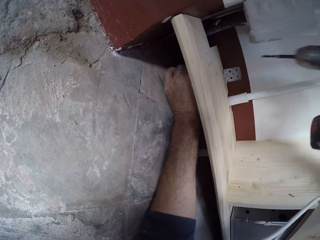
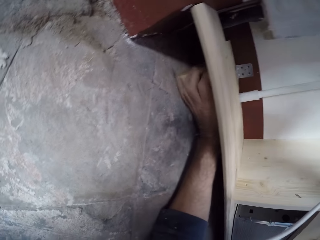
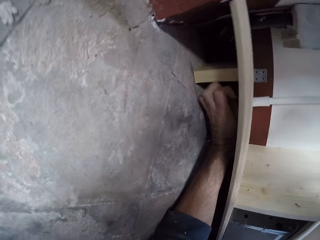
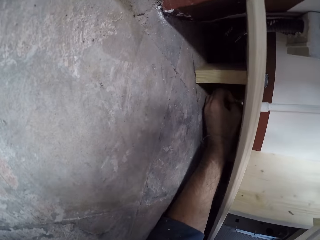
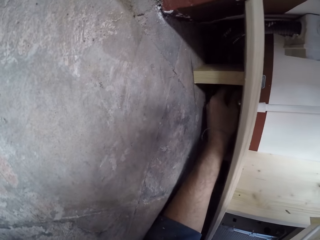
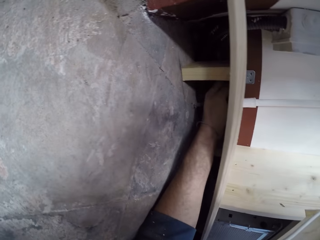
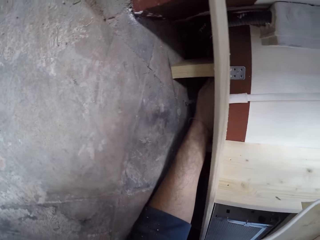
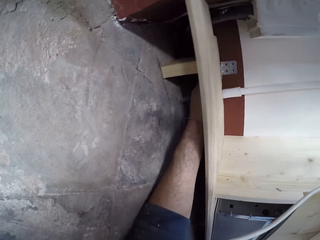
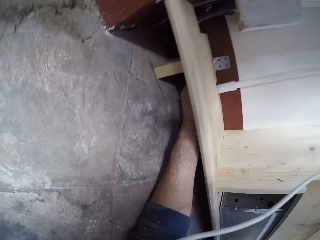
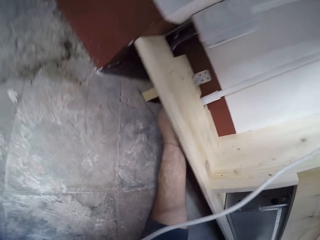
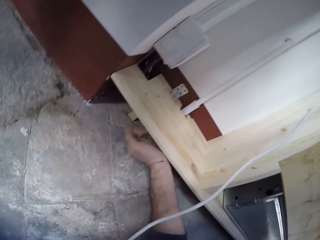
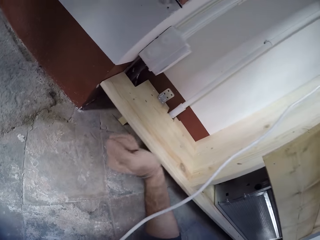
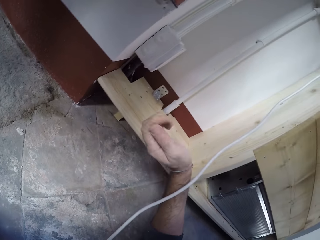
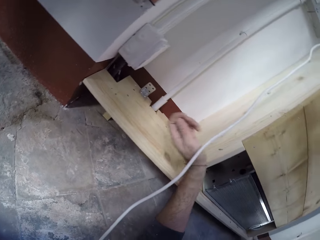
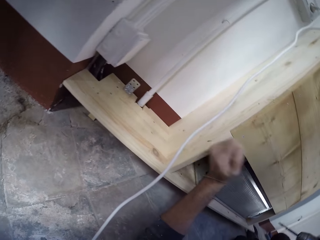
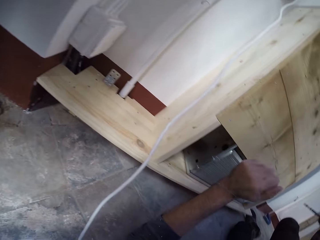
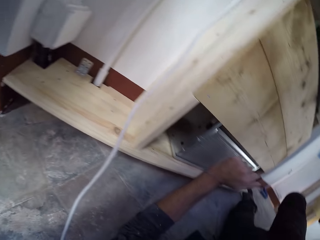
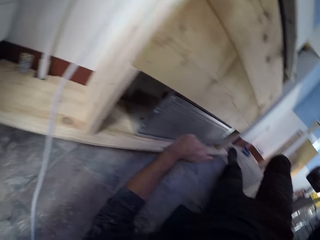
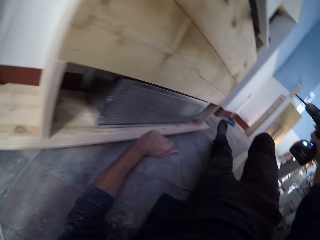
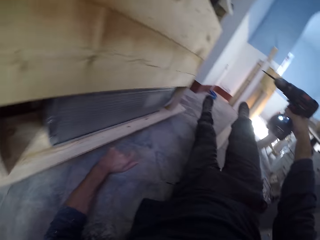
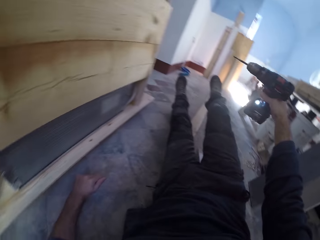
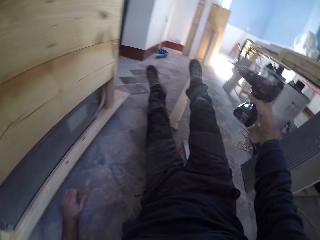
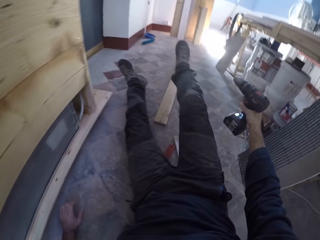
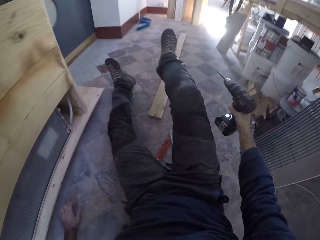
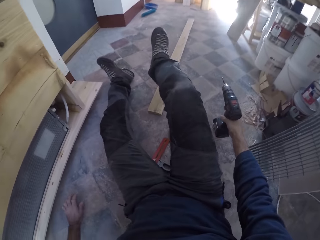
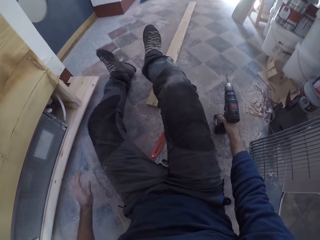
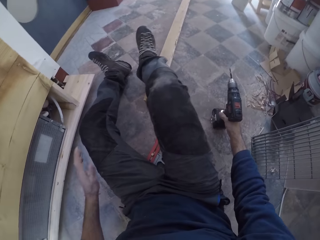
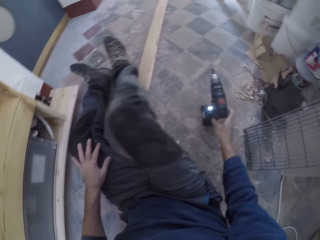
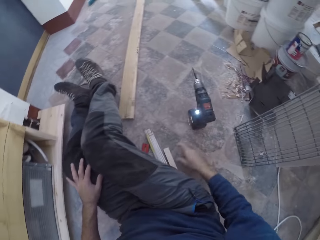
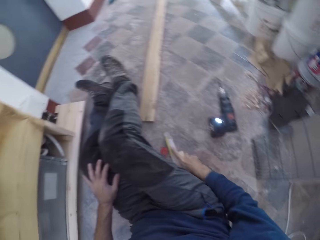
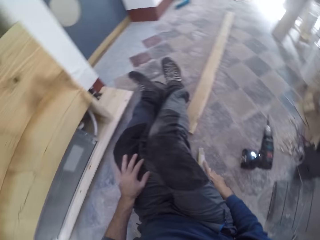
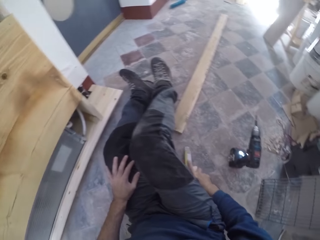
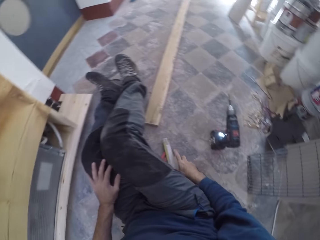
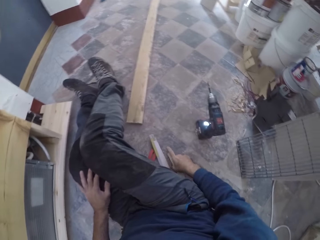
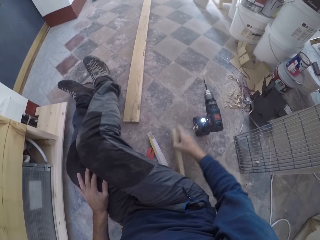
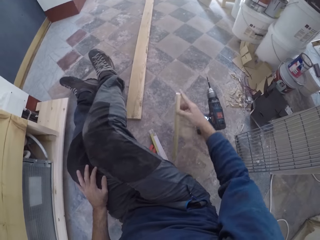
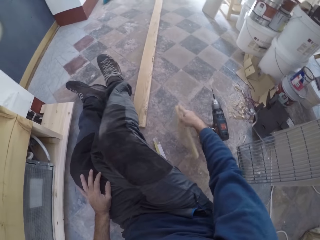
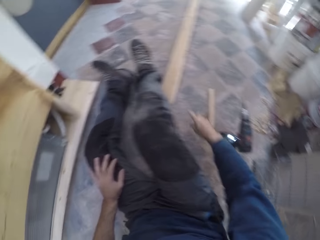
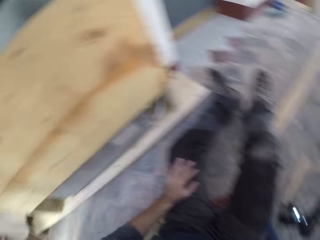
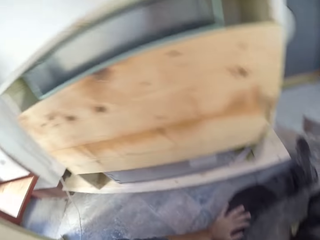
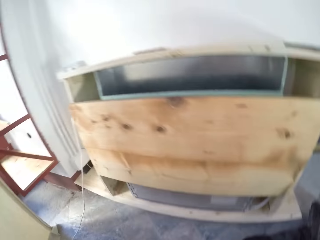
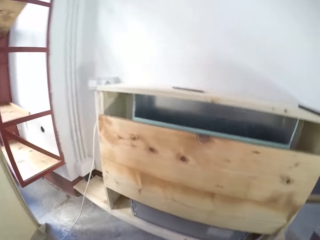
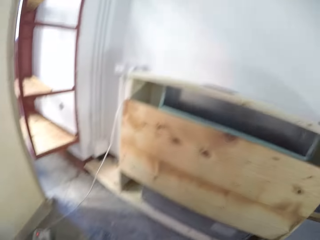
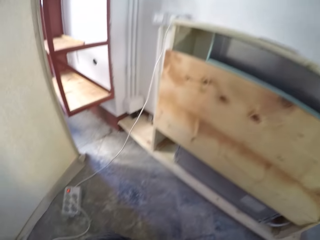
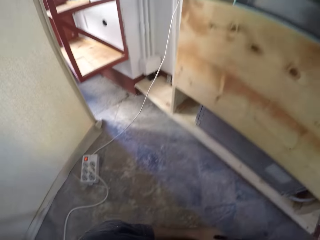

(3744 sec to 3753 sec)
The camera wearer lifts the drill. He removes his left hand from the small piece of wood. He moves his left hand away from the wood. He places the drill on the floor with his right hand. He touches his trousers. He picks up a long piece of wood using his right hand and throws the long piece of wood using his right hand to the ground.

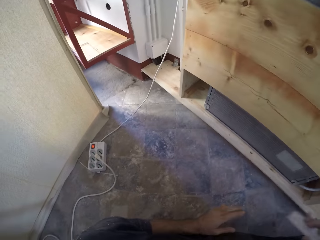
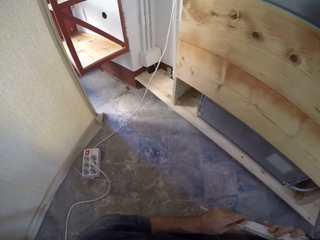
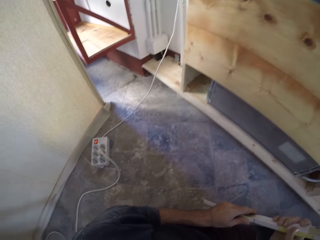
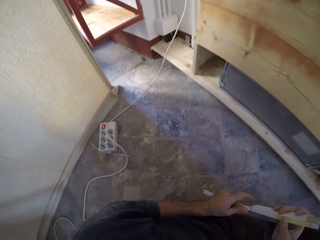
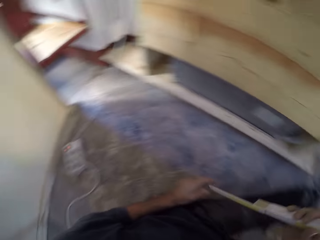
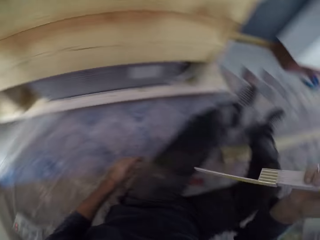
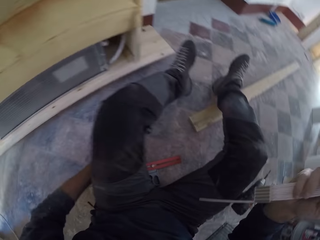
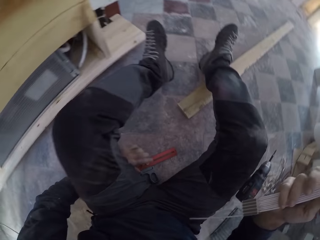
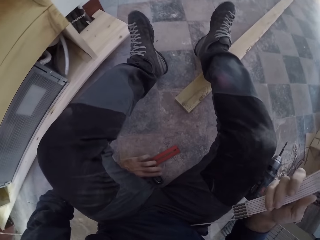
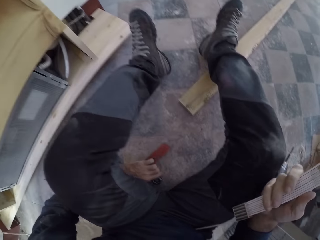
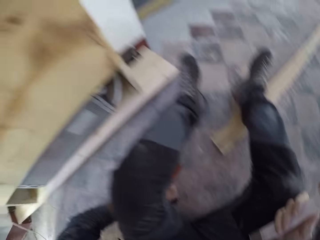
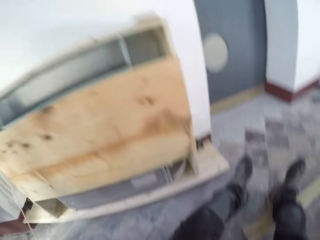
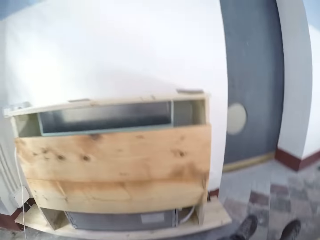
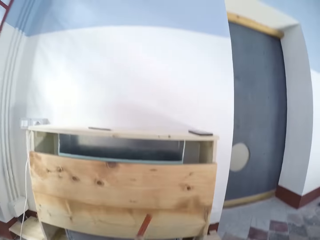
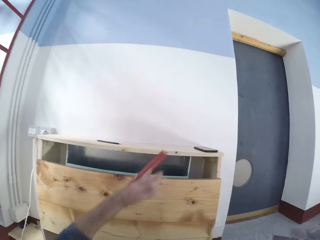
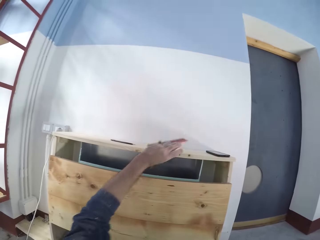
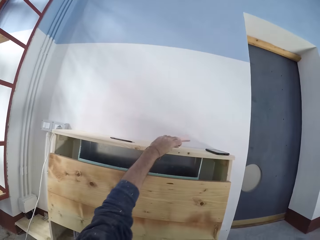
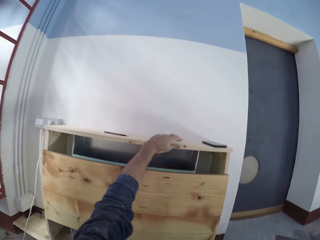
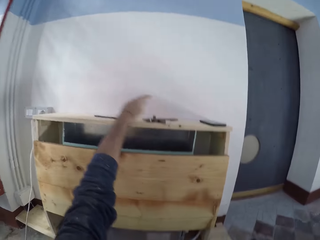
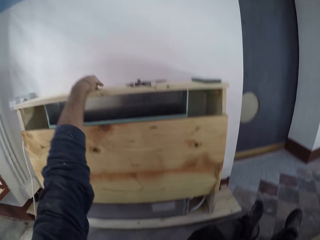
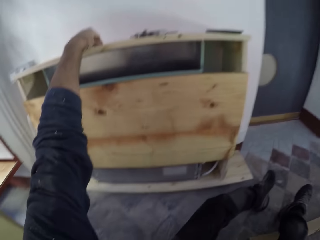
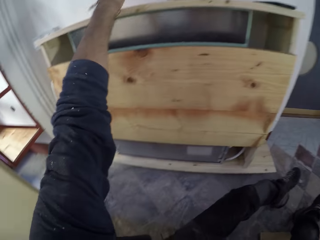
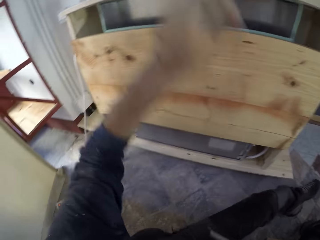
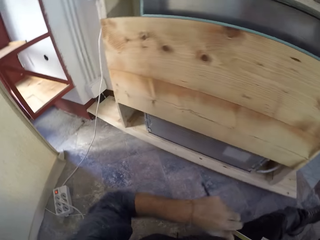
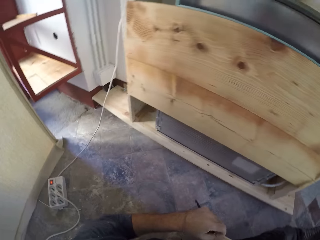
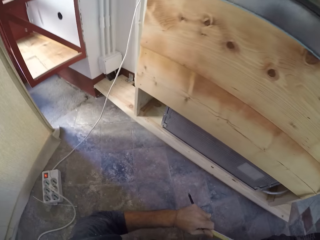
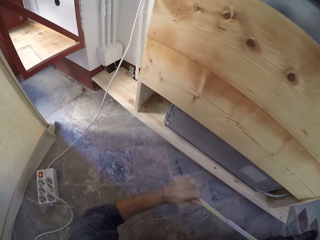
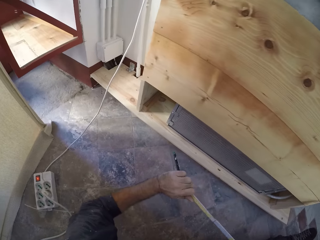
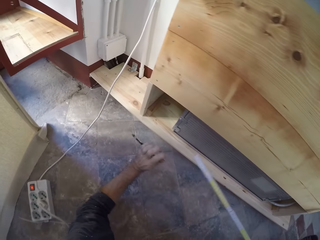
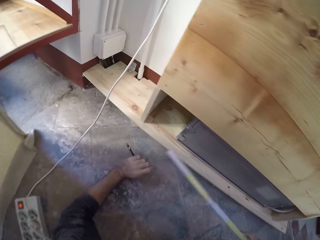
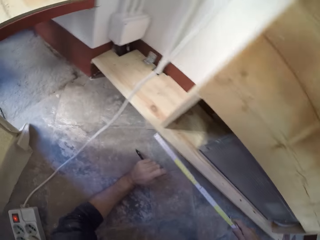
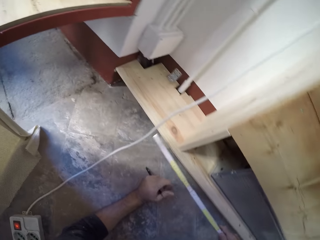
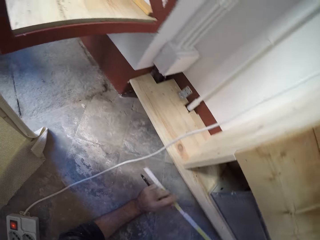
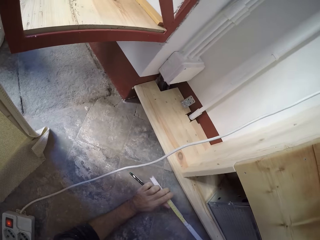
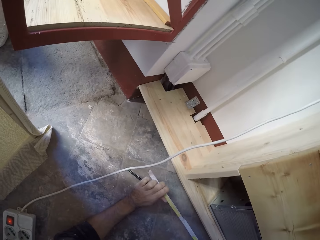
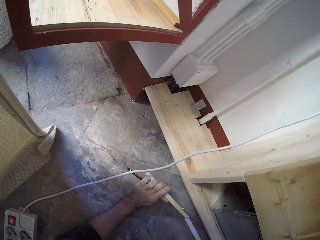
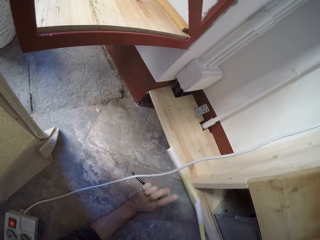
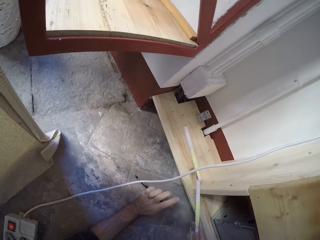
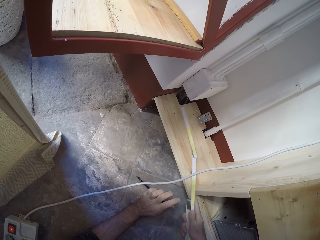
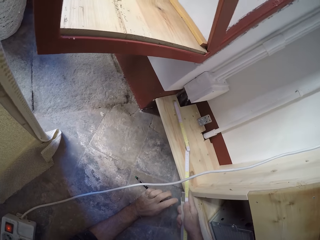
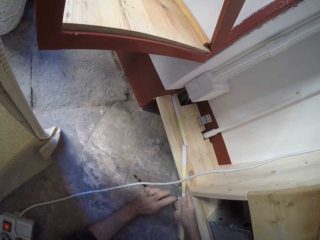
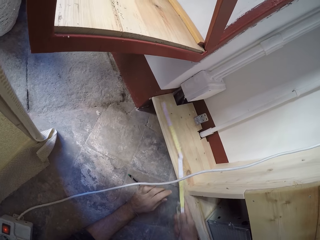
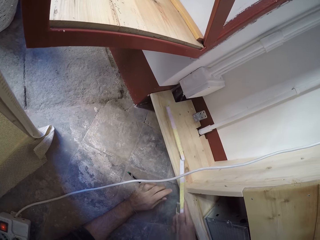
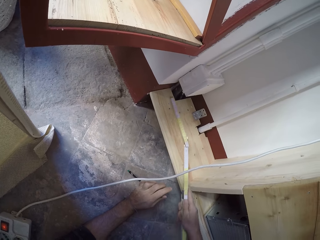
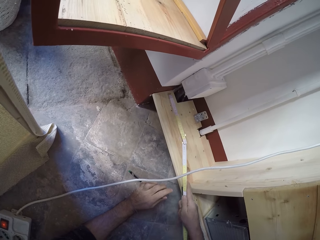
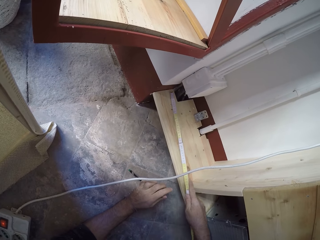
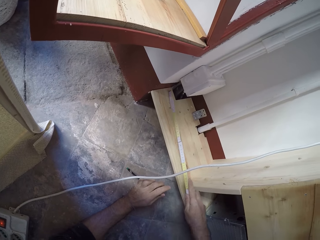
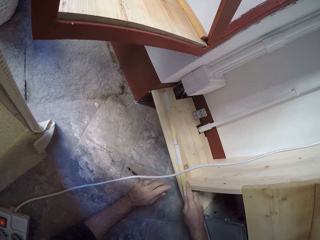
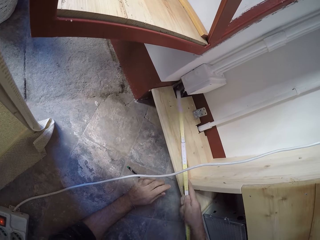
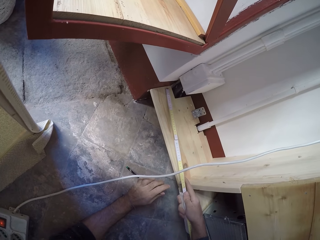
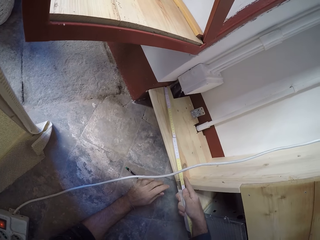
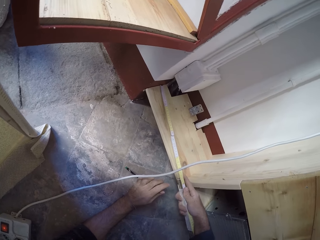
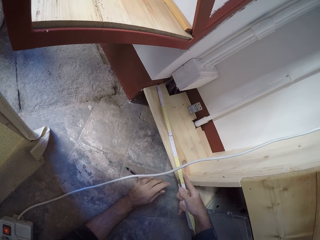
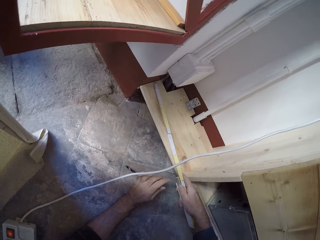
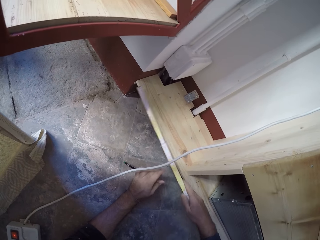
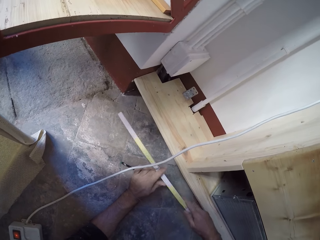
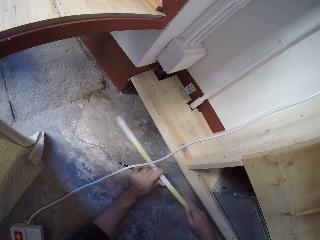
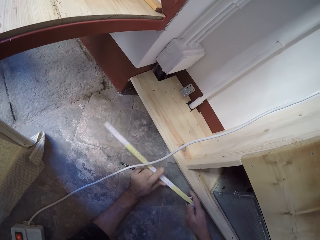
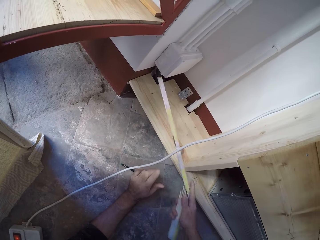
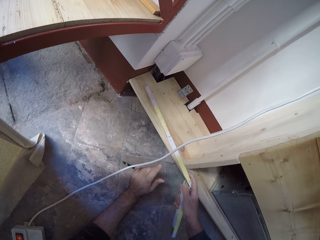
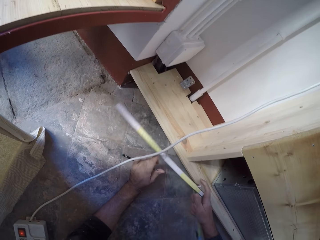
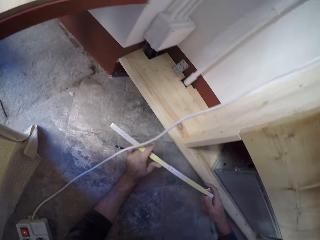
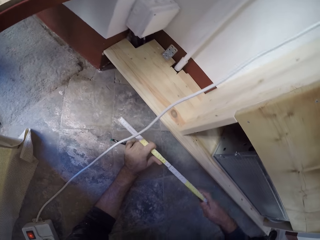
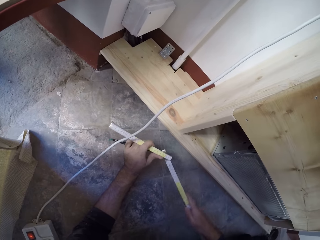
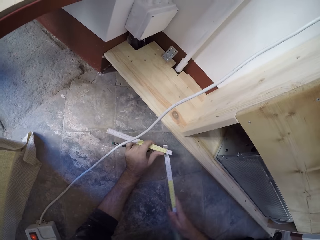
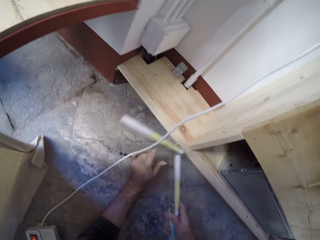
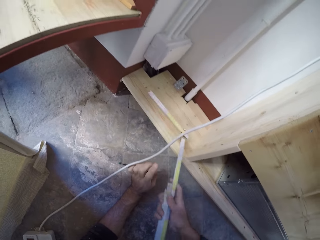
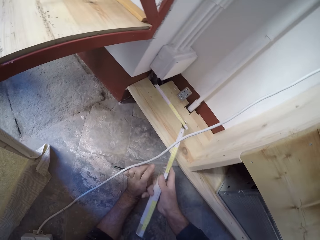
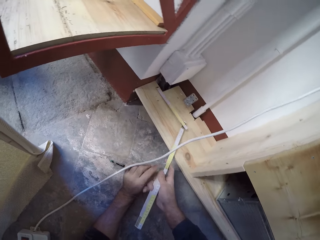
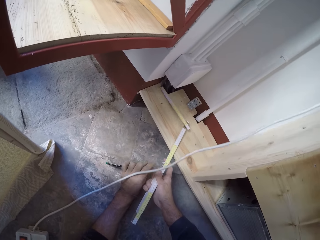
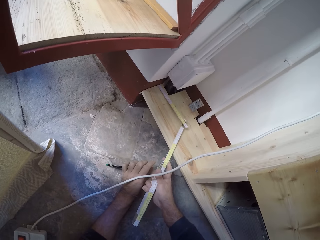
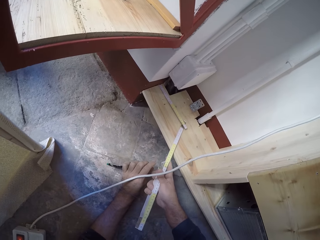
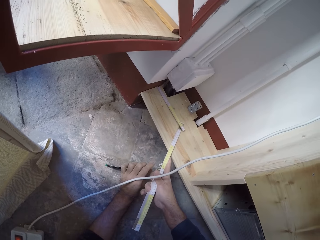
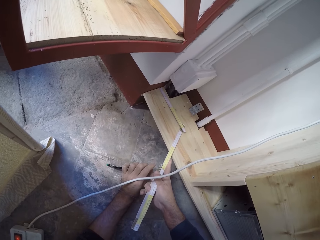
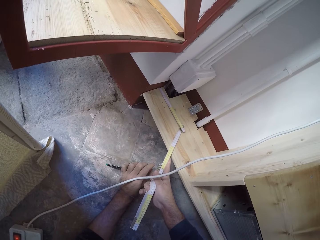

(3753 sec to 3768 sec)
The camera wearer looks around. He touches the tape measure using both hands. He removes his left hand off the tape measure. He picks up the cutter from the floor with his left hand. He places the cutter on the wood with his left hand. He picks up the pen on the wood with his left hand. He holds the tape measure using both hands. He removes his left hand from the tape measure. He holds the tape measure using both hands again. He removes his left hand off the tape measure. He measures the wood using the tape measure on his right hand. He moves the tape measure along the wood. He removes the tape measure from the wood. He holds the tape measure with both hands. He removes his left hand from the tape measure. He measures the wood with the tape measure on his right hand. He removes the tape measure from the wood. He bends the measuring stick with both hands. He holds the tape measure with both hands. He removes his left hand from the tape measure. He places the measuring stick on the wood with his right hand.
